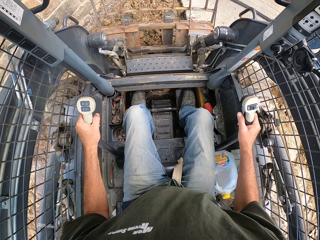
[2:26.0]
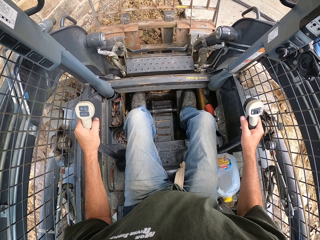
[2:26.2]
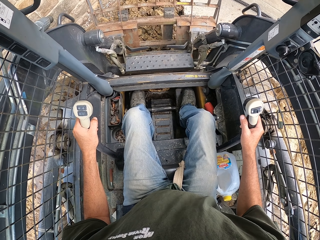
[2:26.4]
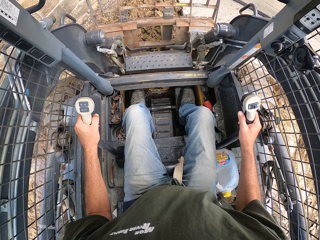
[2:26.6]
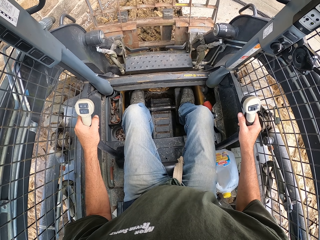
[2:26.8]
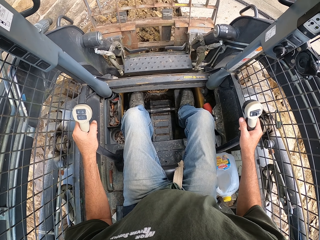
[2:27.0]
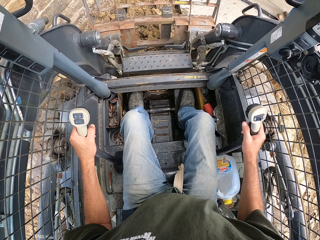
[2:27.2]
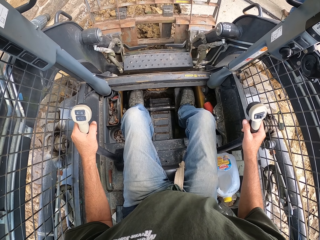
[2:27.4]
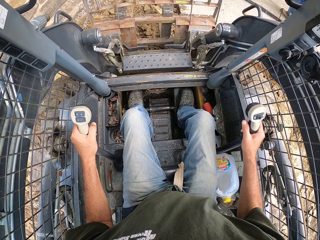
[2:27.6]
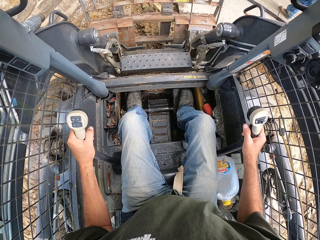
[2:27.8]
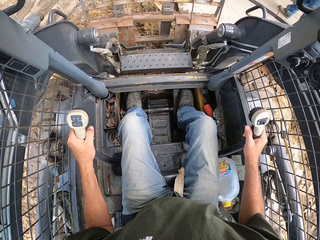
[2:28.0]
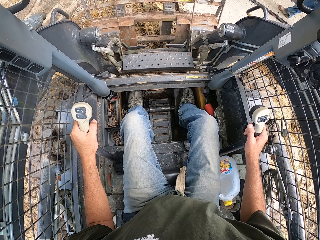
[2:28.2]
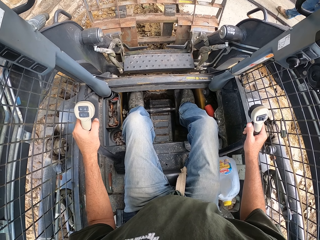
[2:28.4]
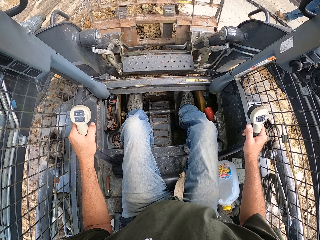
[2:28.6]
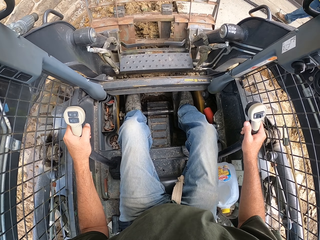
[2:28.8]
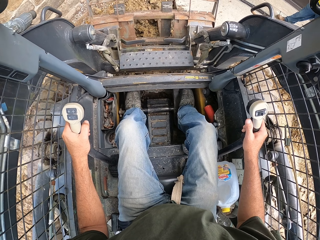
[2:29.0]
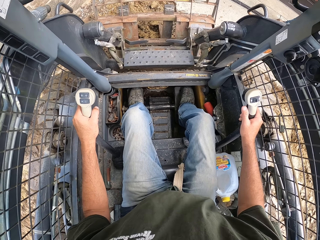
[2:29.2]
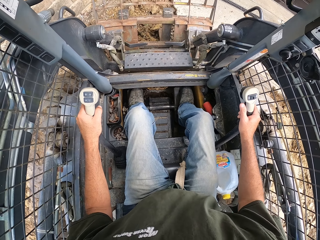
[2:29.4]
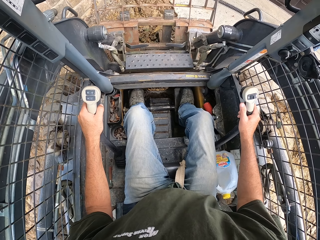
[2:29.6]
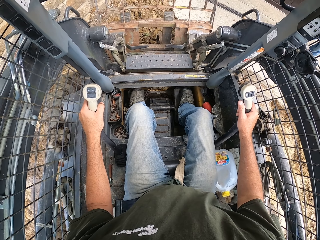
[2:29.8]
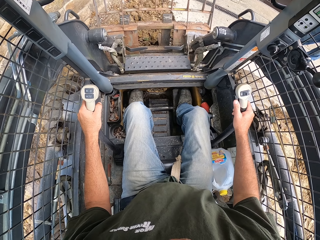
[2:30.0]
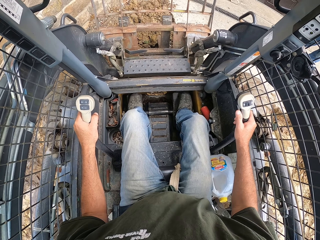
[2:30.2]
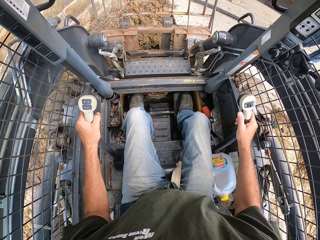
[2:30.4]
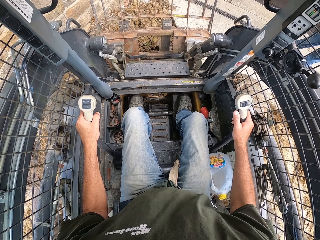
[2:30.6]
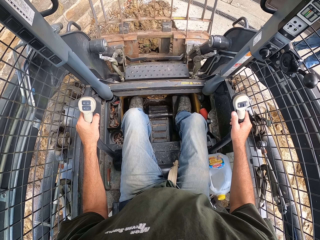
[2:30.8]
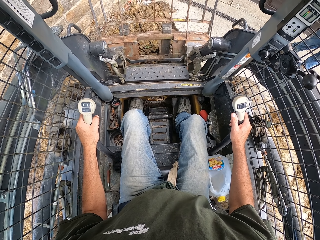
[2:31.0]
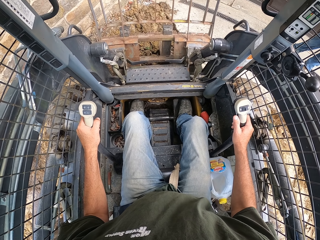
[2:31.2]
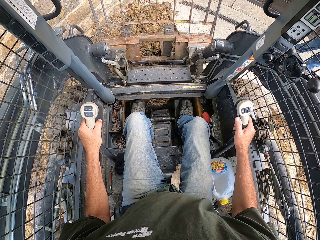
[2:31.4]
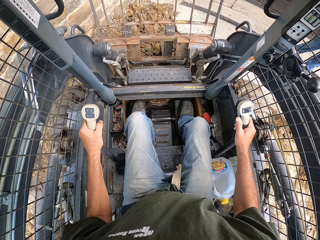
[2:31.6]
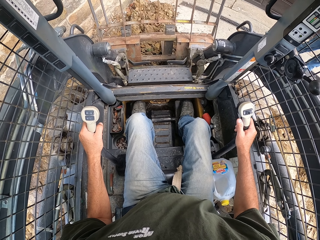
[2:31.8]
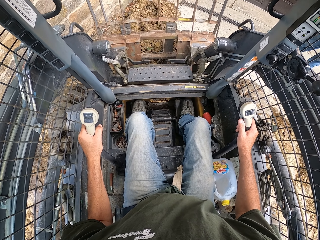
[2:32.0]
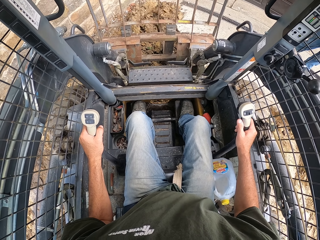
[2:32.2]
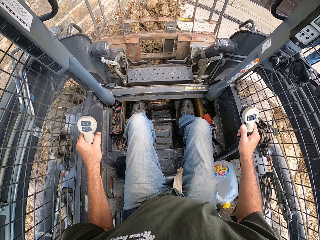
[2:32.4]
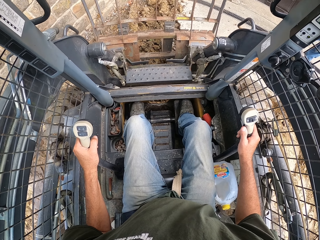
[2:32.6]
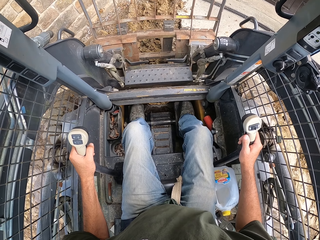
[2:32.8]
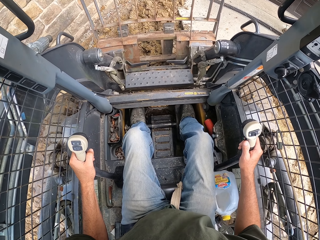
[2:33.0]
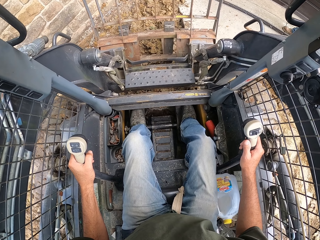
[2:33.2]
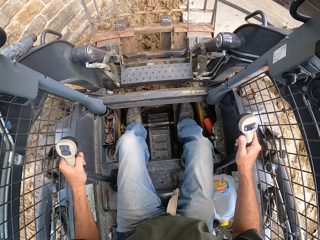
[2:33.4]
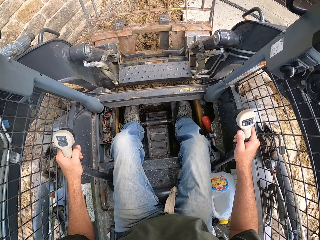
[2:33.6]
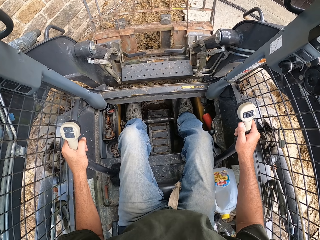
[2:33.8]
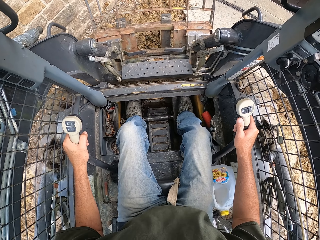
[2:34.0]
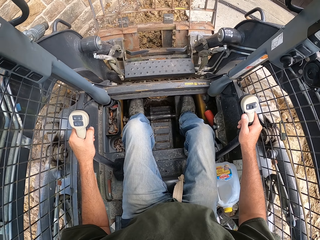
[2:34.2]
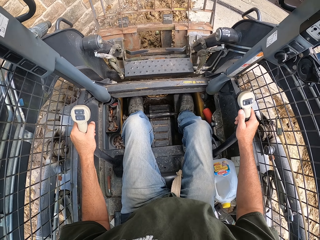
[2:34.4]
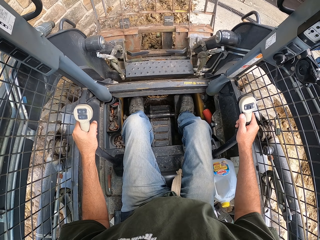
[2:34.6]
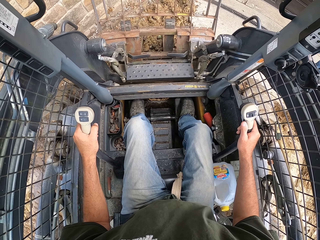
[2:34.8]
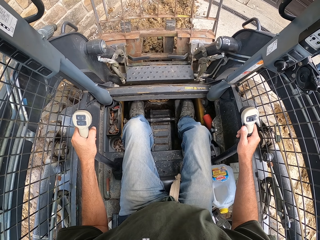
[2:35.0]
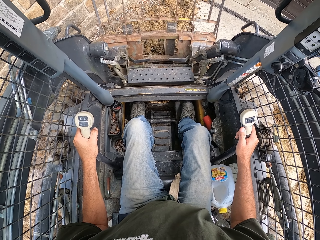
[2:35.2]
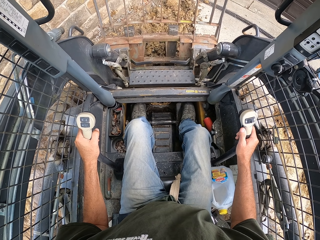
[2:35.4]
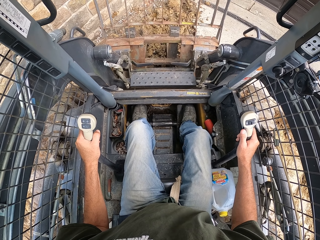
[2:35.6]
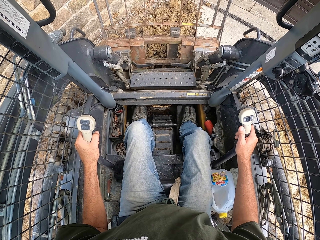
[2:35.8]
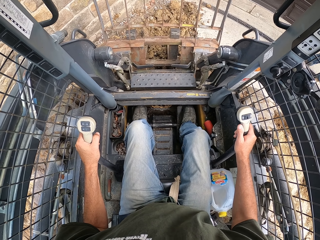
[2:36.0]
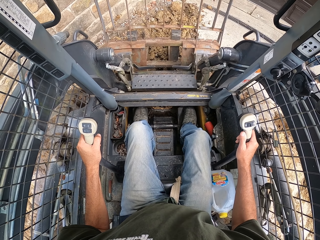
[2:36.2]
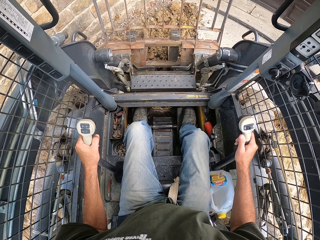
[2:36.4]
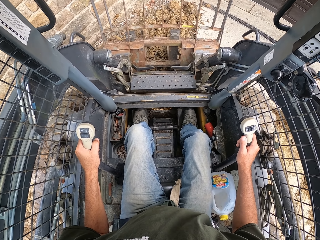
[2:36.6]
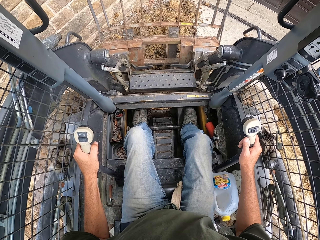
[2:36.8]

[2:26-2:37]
The camera wearer lifts the soil using the blades. They reverse the laser land leveler. They drive the laser land leveler. They lift the soil using the blades. They scoop sand with an excavator. They reverse the laser land leveler. They lift the soil using the blades.

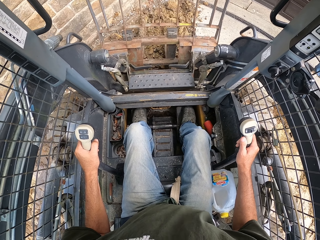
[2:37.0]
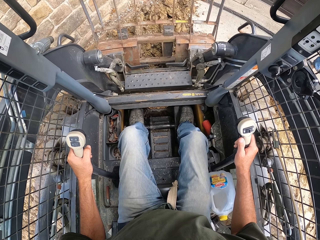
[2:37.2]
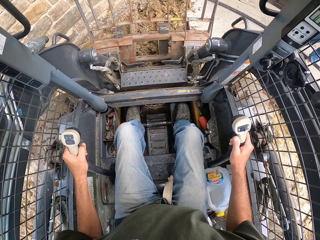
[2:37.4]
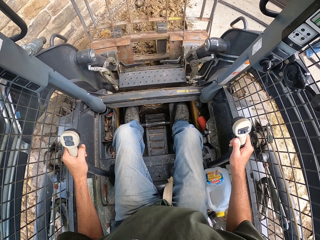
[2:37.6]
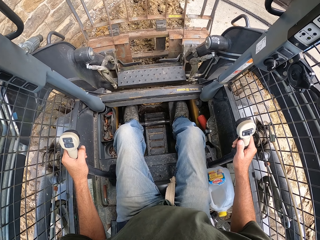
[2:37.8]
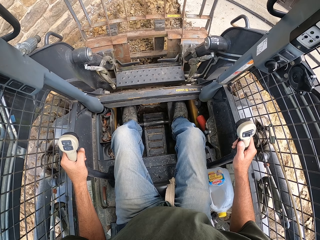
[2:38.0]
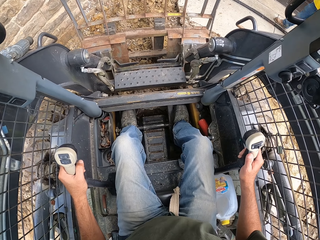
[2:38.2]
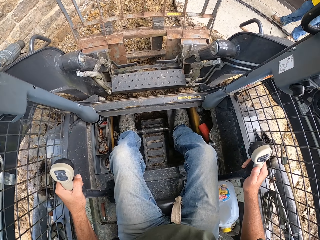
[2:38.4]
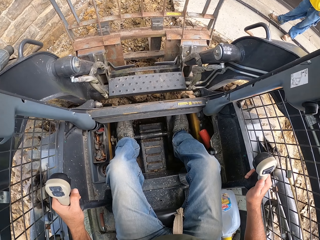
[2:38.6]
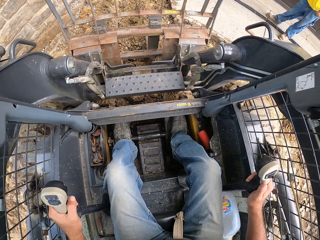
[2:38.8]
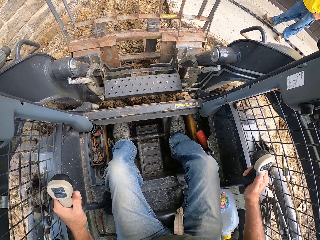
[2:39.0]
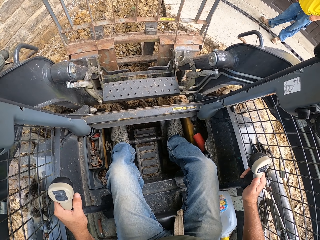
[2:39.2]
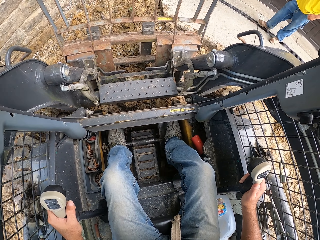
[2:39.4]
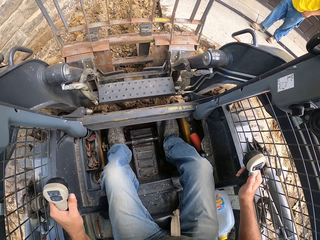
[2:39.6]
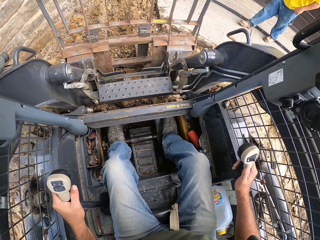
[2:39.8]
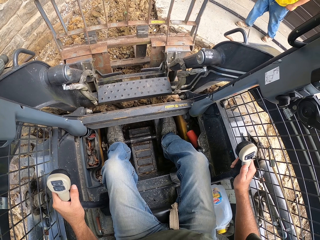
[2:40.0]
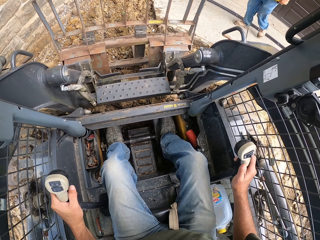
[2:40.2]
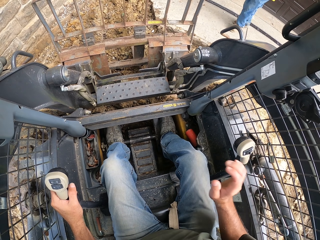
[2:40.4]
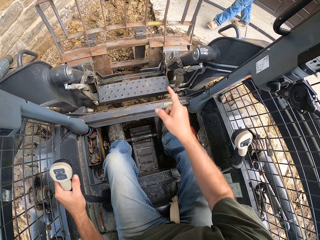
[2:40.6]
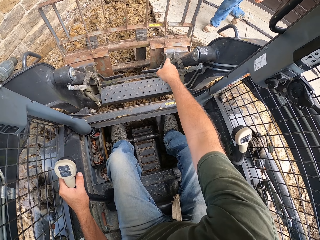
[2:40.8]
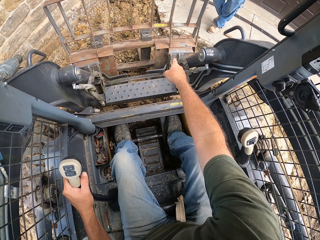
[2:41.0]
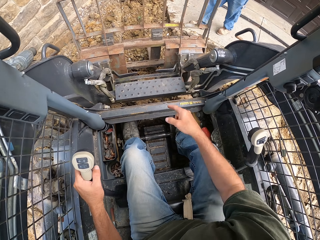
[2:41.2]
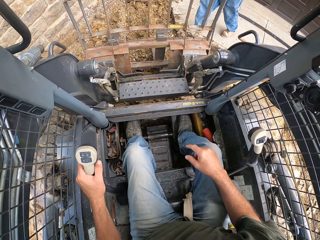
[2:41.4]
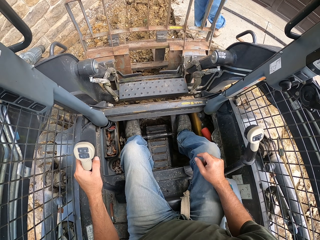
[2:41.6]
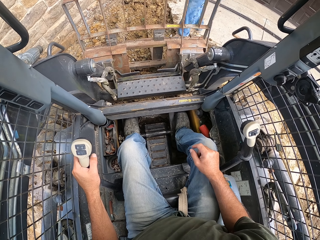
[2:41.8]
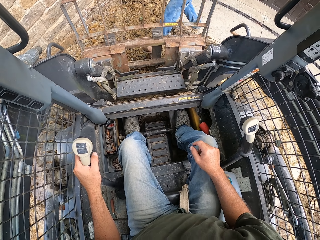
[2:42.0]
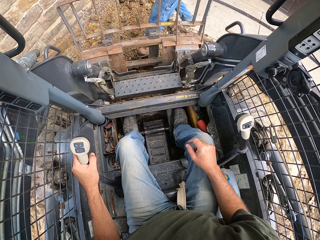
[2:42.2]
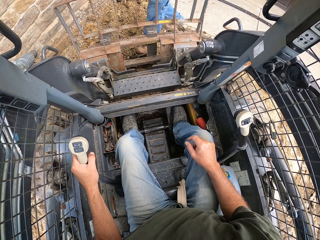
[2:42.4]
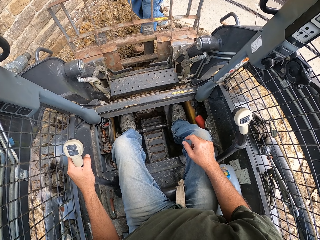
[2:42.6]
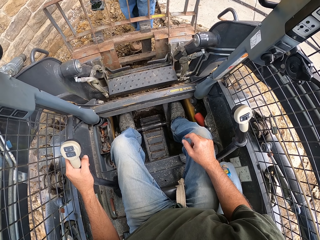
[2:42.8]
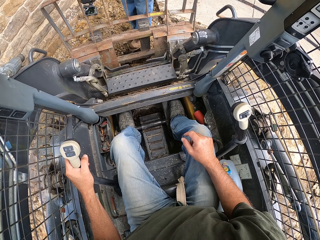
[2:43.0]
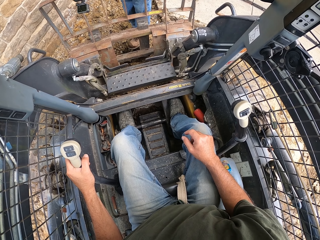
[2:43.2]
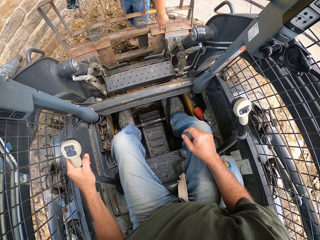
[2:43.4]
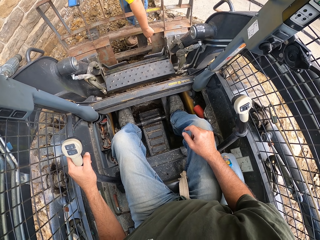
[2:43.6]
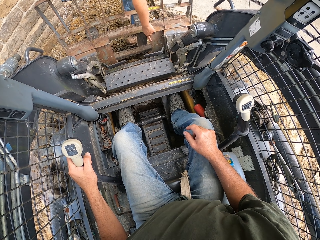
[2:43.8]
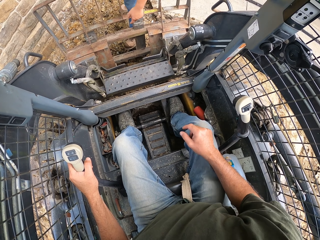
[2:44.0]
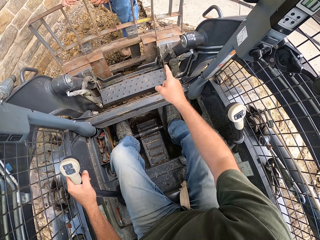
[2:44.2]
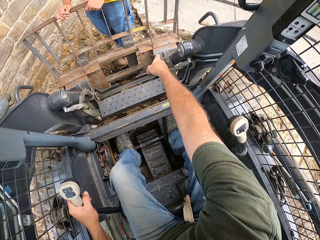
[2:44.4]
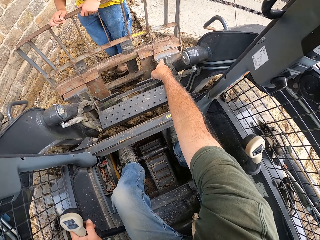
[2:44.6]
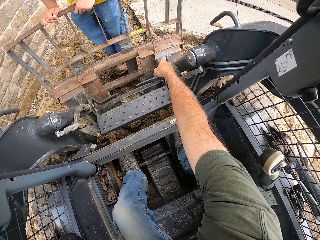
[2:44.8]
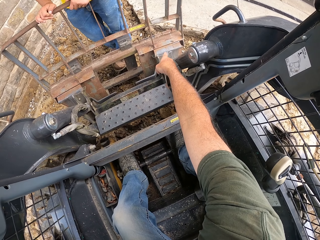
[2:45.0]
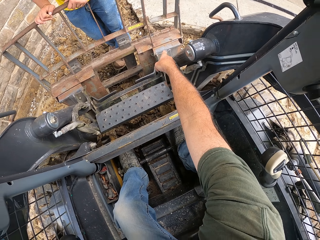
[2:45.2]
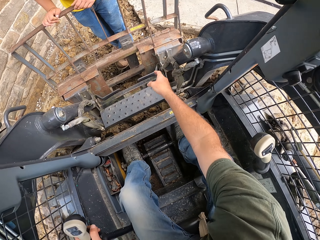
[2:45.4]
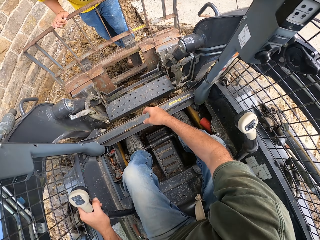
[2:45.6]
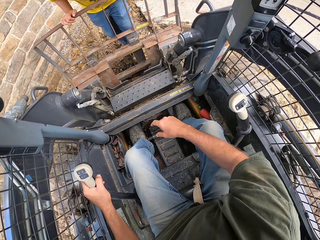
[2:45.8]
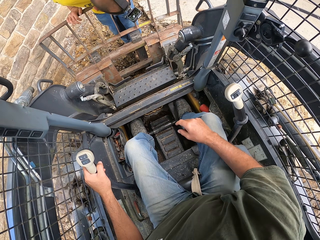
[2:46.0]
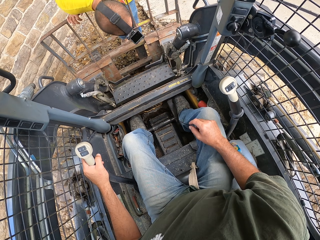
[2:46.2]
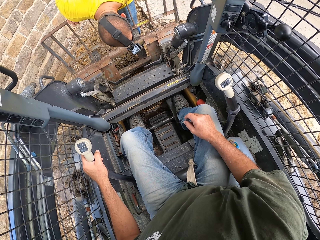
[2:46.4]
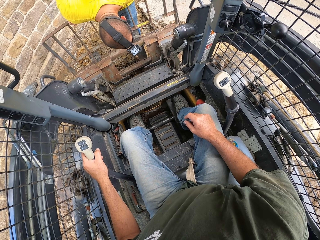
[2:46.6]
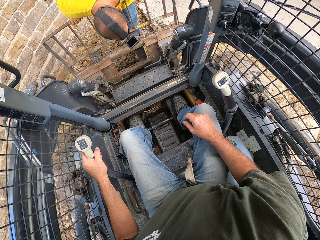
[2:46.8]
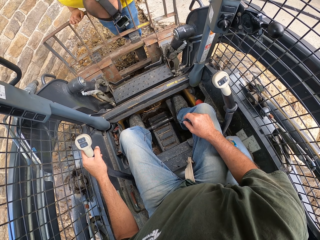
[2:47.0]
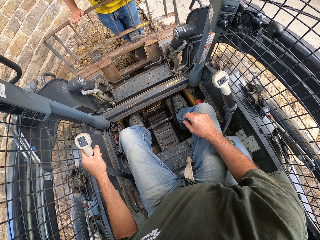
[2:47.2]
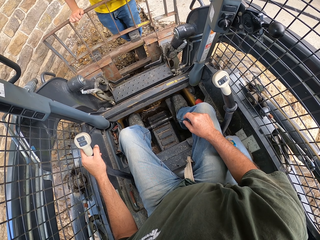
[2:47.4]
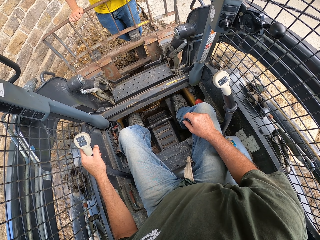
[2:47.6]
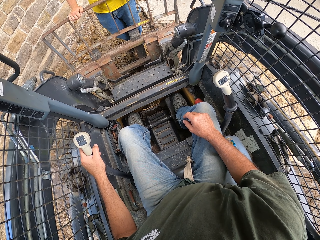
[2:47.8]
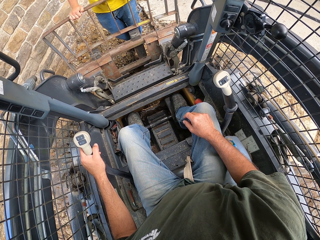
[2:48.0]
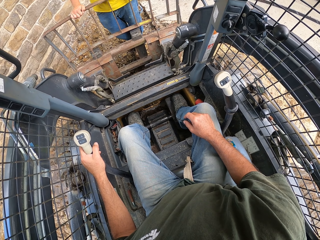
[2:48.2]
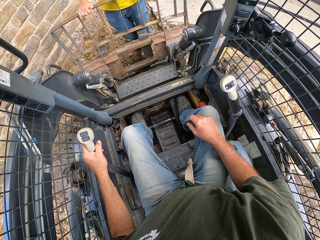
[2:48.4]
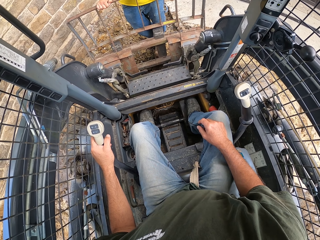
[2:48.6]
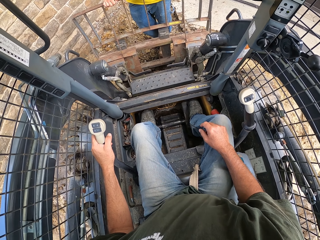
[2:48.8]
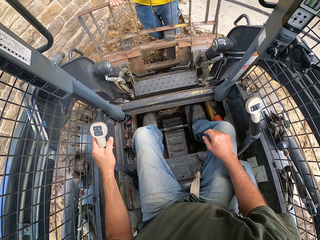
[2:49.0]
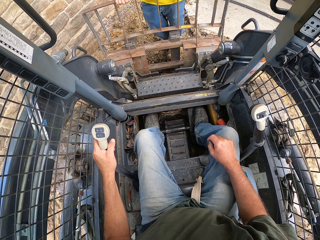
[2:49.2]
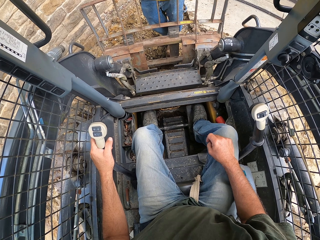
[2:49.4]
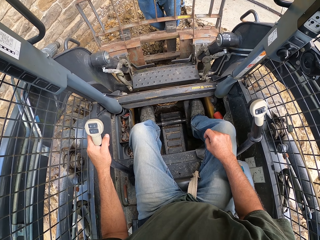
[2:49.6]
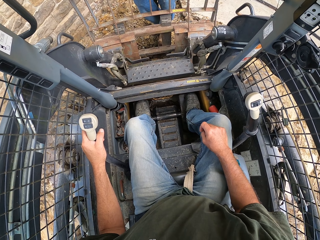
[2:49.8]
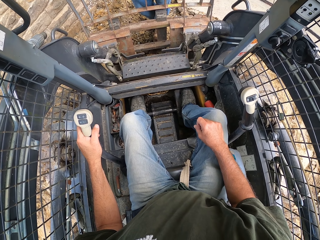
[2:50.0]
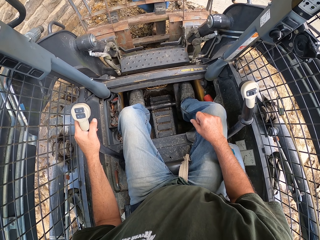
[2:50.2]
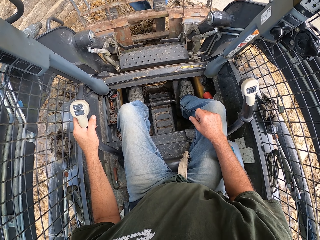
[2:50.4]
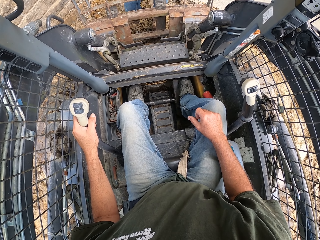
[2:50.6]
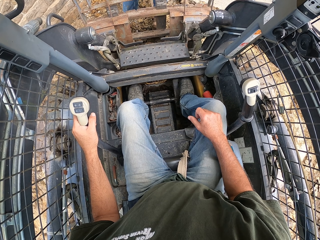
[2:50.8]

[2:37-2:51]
The camera wearer reverses the laser land leveler. They point using the right hand. A man aligns the blades. The man stands at the front part of an excavator and points at something. The camera wearer points at something using the right hand. The man checks the blades and does something. The camera wearer looks around.
